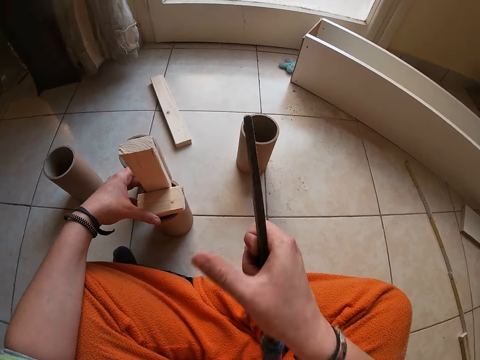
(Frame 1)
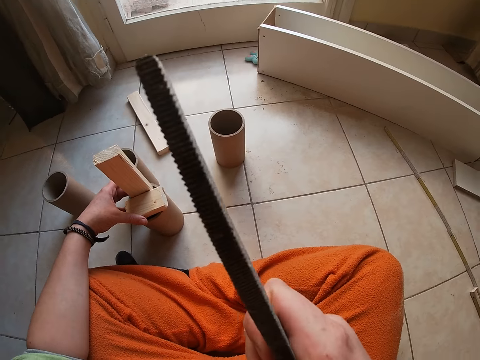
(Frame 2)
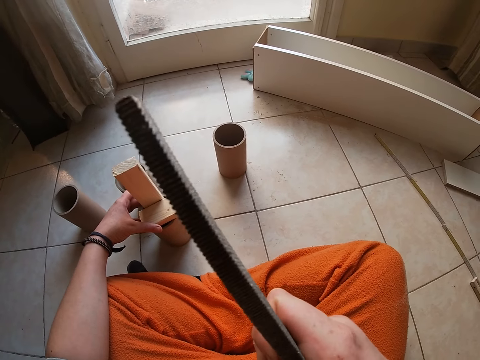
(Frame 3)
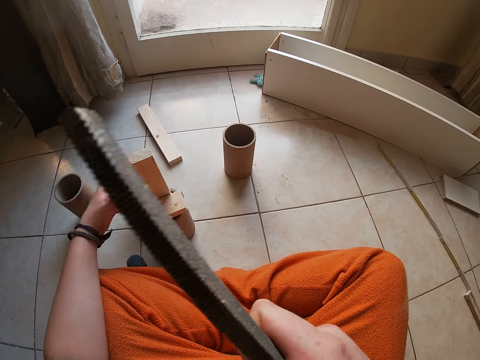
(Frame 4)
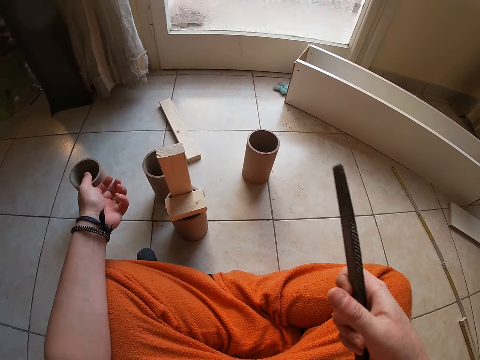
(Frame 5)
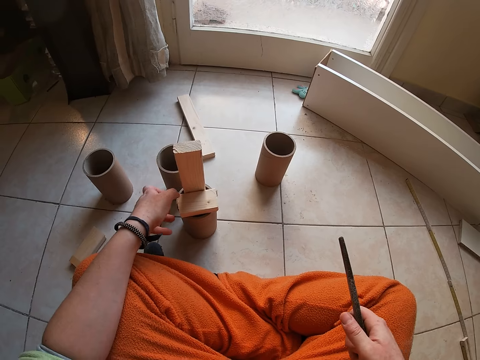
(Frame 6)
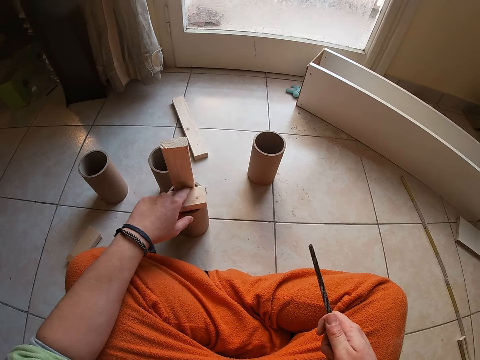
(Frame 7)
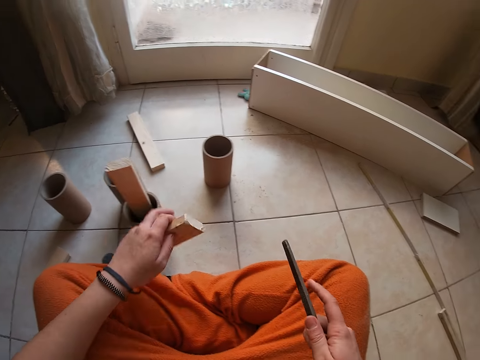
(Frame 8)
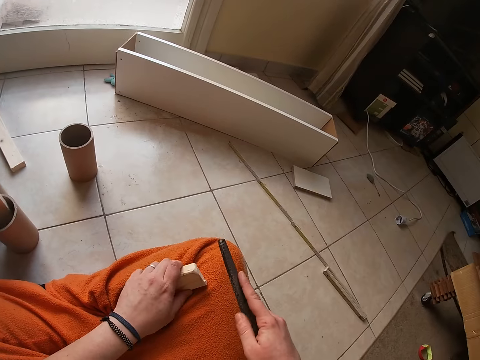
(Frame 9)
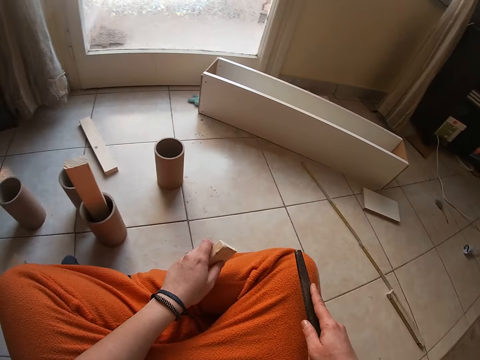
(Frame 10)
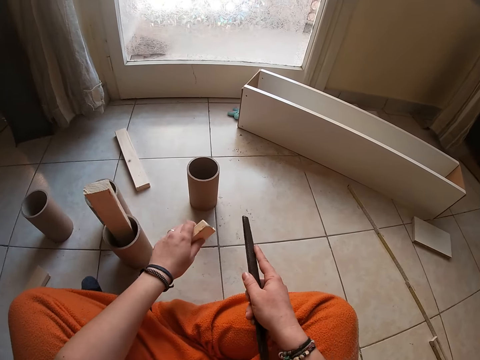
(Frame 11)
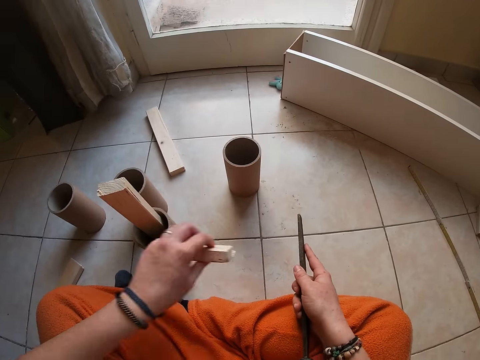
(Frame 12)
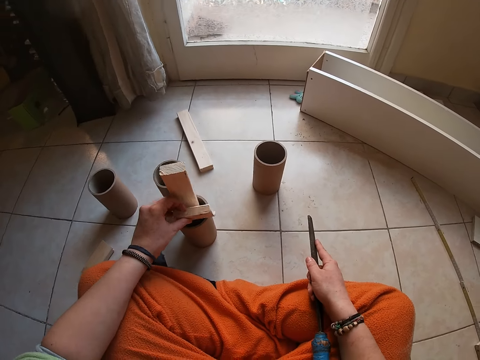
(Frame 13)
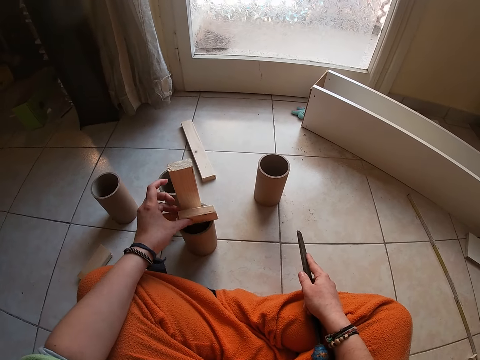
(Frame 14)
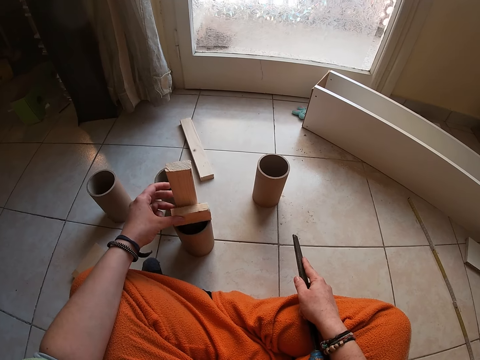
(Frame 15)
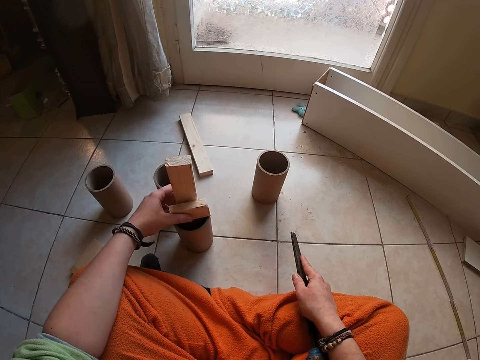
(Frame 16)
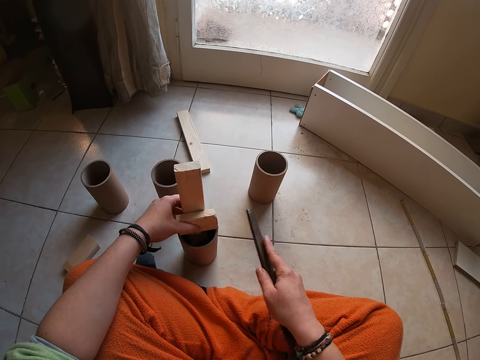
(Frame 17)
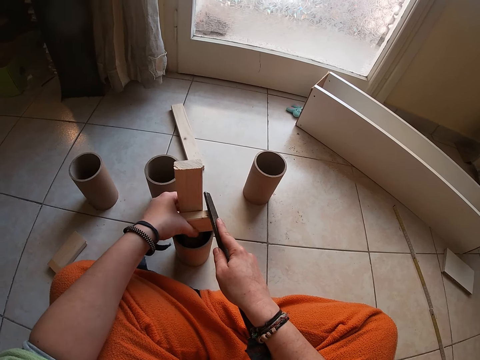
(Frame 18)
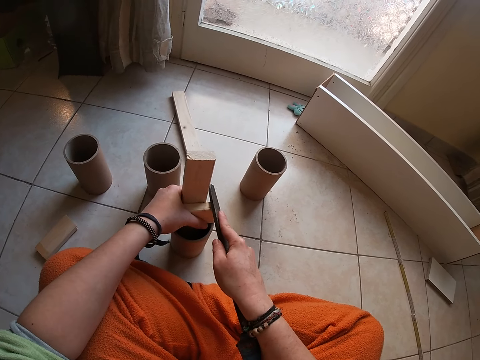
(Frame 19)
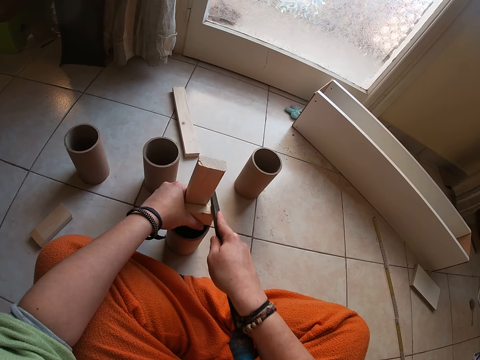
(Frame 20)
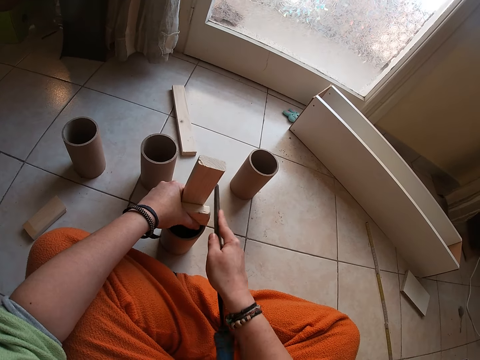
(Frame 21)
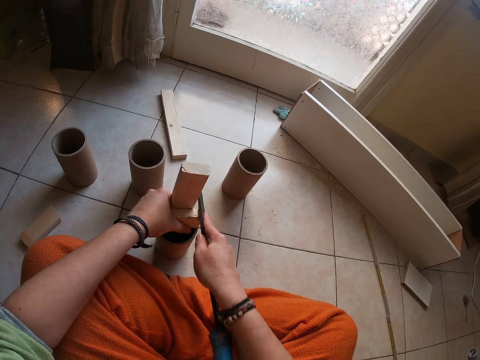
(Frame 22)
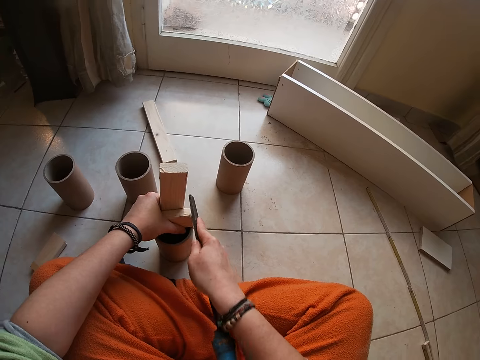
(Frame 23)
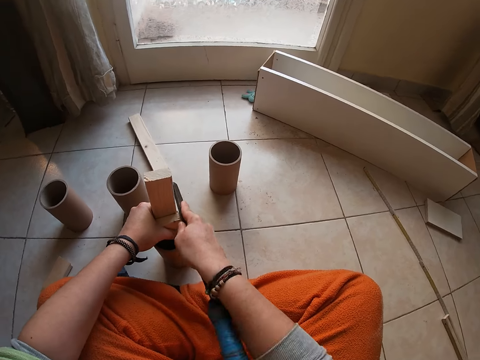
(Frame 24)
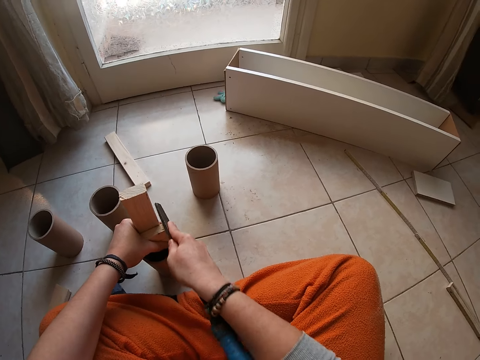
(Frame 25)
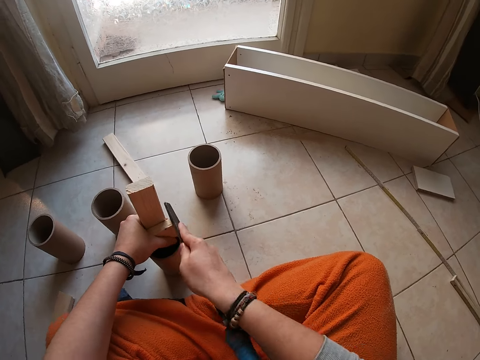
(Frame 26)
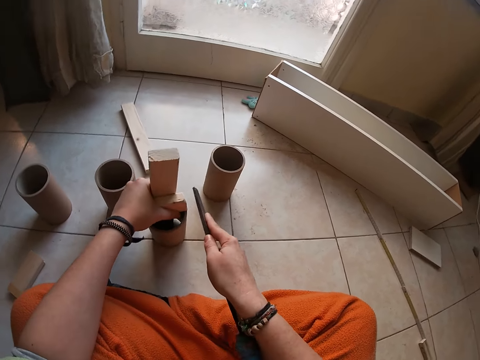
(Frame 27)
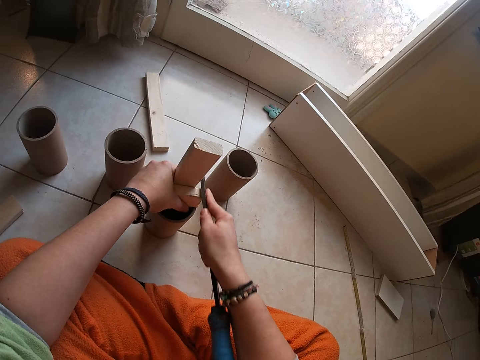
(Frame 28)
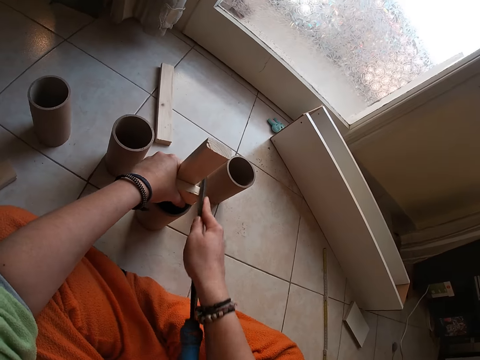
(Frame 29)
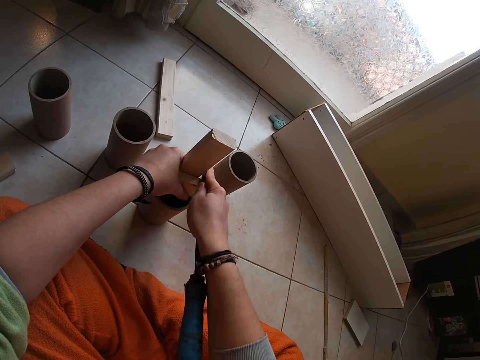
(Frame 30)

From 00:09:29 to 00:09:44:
The camera wearer scratches his face. They pick the piece of wood from the cylinder with her left hand. They place the piece of wood on the cylinder on the floor with her left hand. They file the edges of the piece of wood with the filer in her right hand.

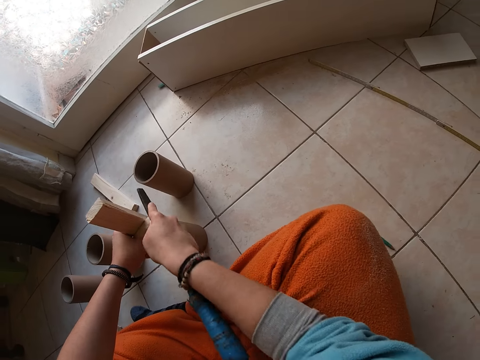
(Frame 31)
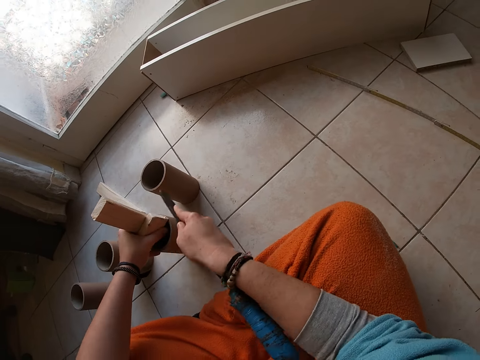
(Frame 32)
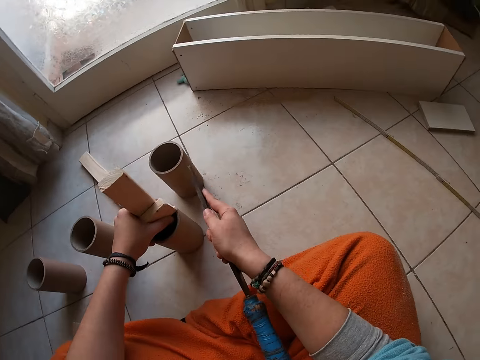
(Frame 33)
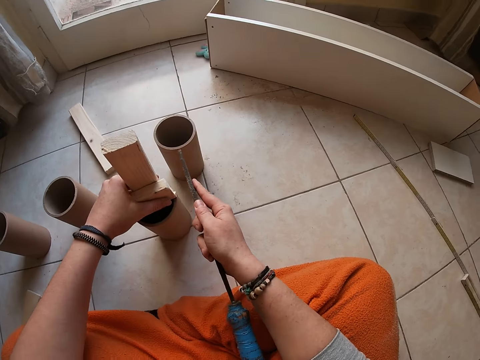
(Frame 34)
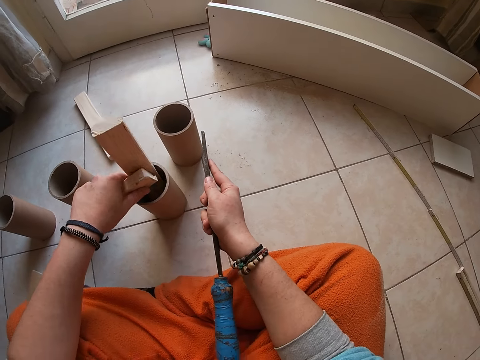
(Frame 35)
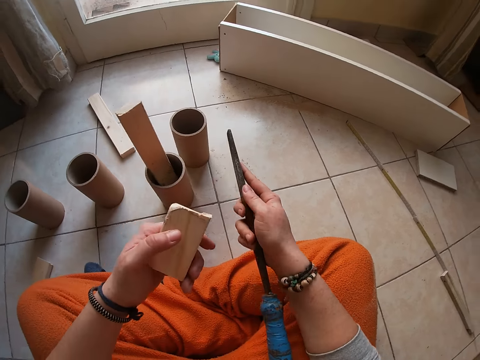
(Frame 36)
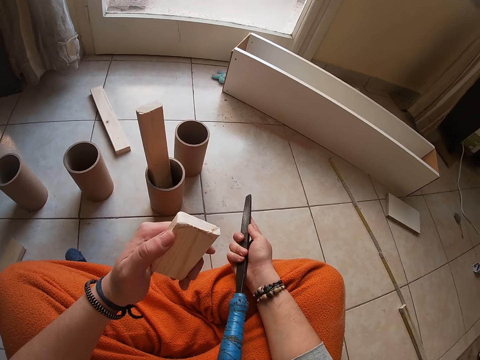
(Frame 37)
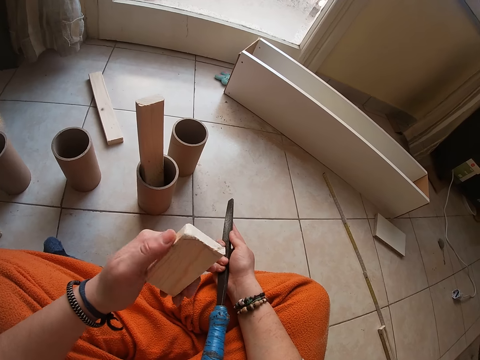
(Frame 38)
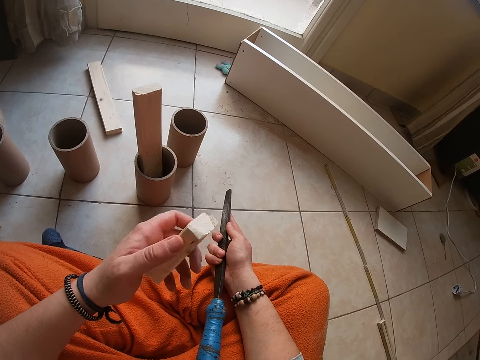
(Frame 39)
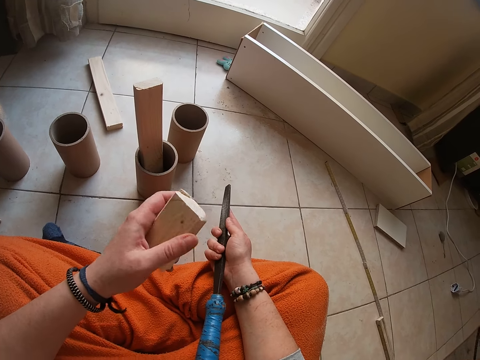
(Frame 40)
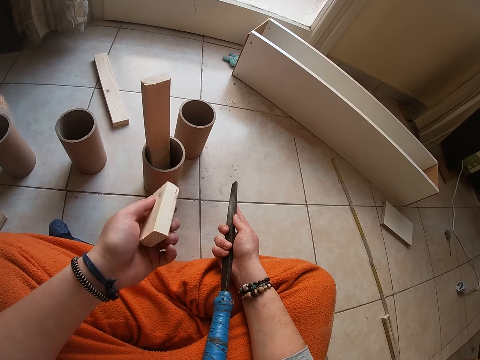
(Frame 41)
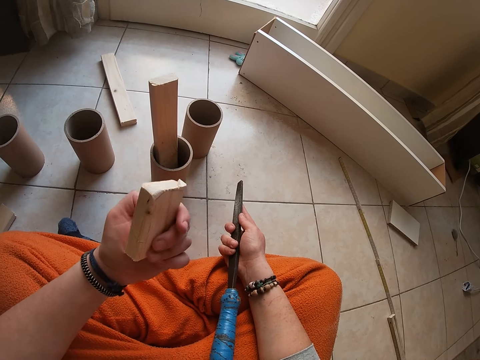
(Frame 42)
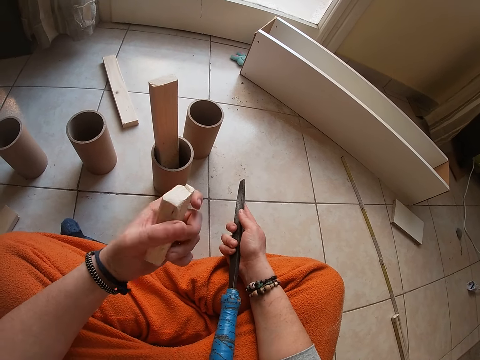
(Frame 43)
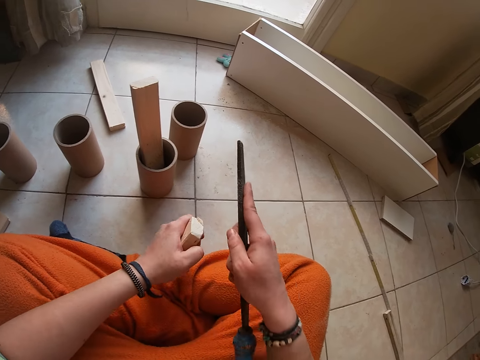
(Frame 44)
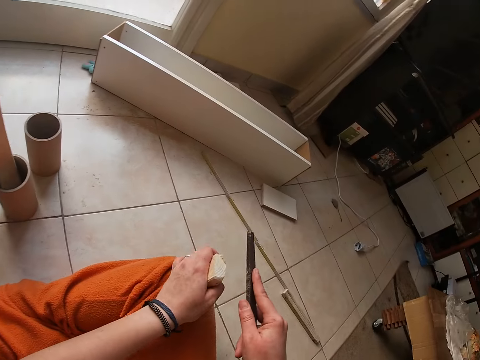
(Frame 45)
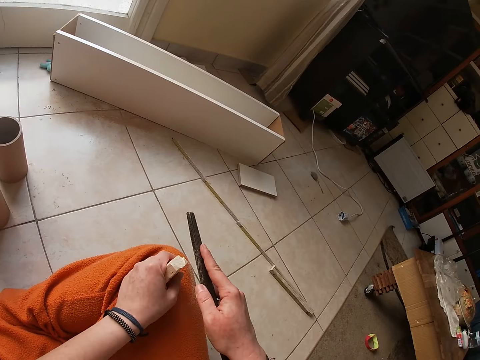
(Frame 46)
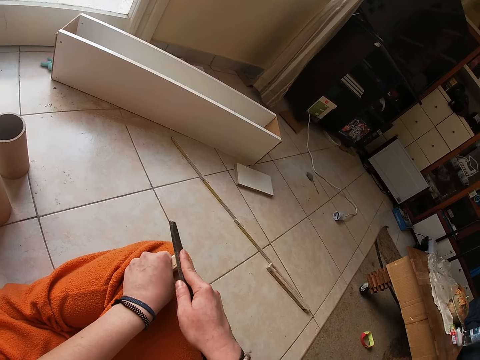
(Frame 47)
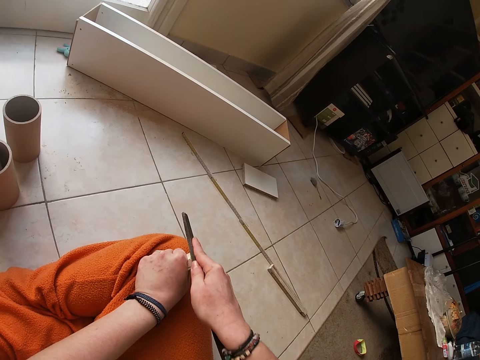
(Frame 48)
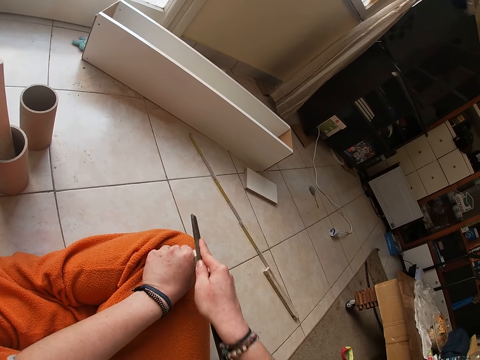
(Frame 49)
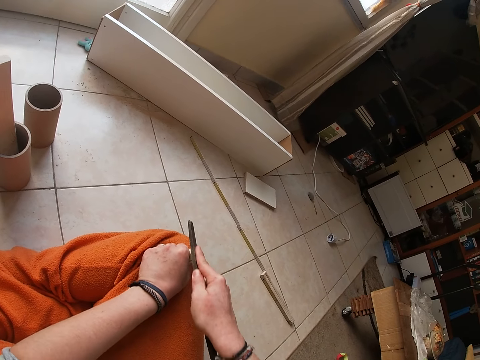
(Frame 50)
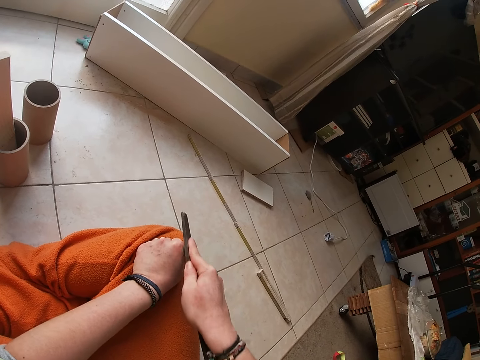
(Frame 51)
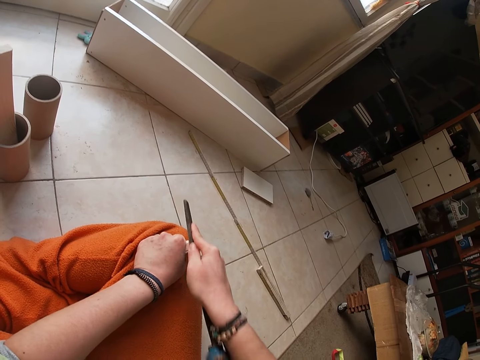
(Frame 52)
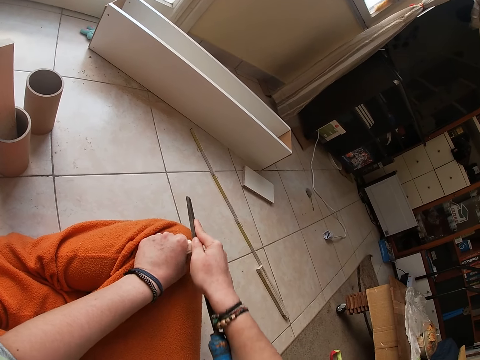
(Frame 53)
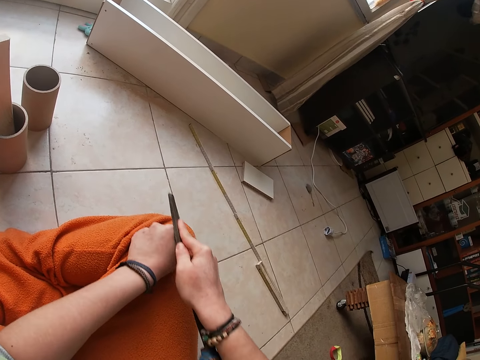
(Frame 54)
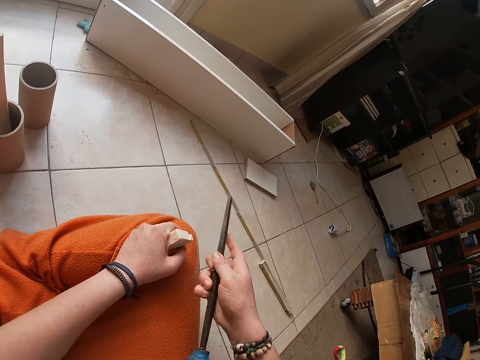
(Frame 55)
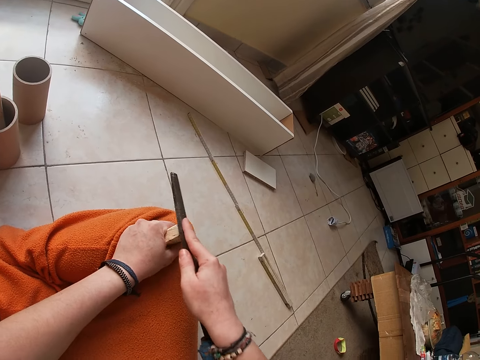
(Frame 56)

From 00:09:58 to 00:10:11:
The camera wearer picks the piece of wood from the cylinder with her left hand. She looks at the wood. She places her left hand on her right leg with the piece of wood in it. She files the edges of the piece of wood with the filer in her right hand.
